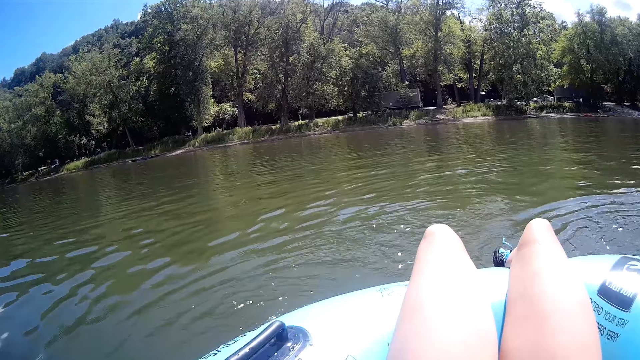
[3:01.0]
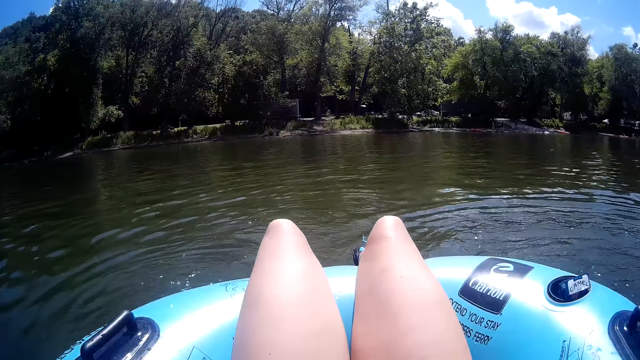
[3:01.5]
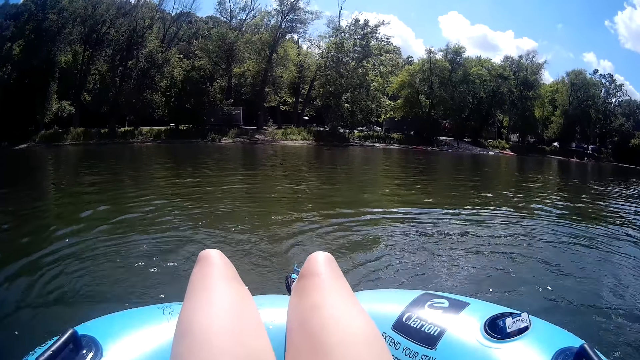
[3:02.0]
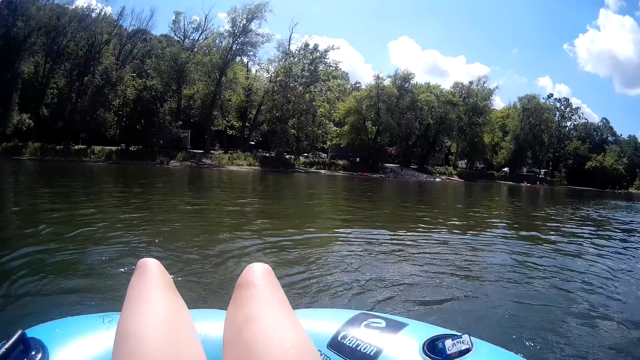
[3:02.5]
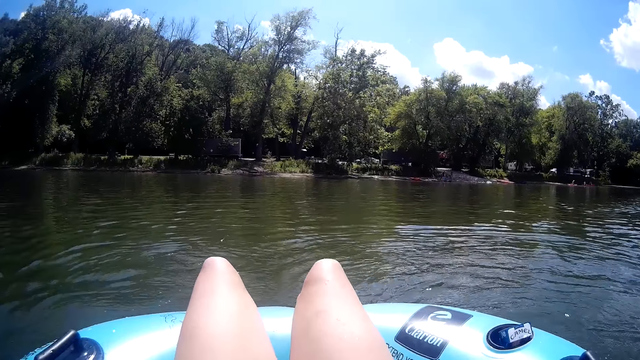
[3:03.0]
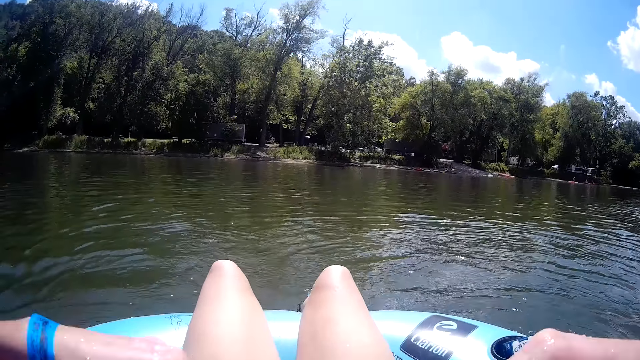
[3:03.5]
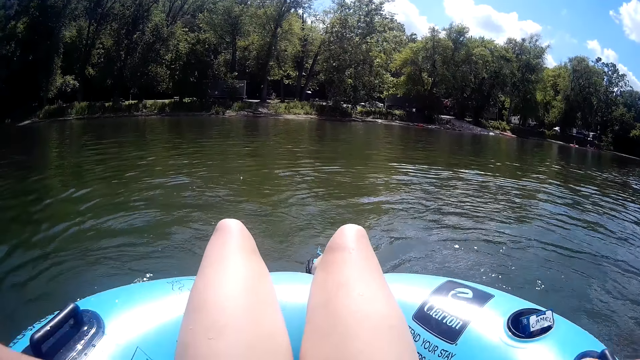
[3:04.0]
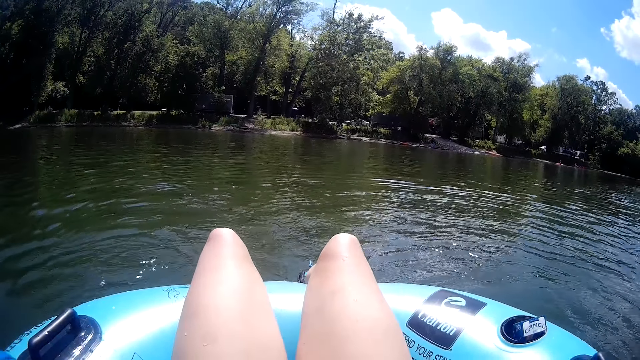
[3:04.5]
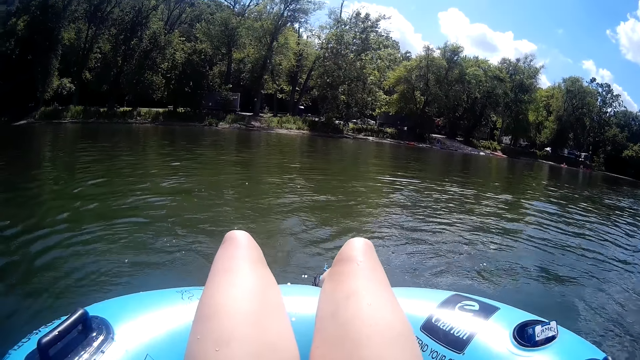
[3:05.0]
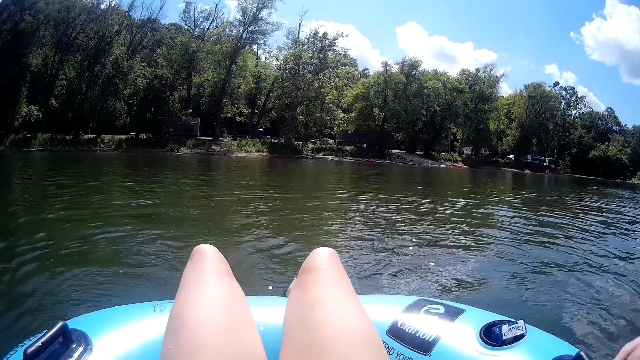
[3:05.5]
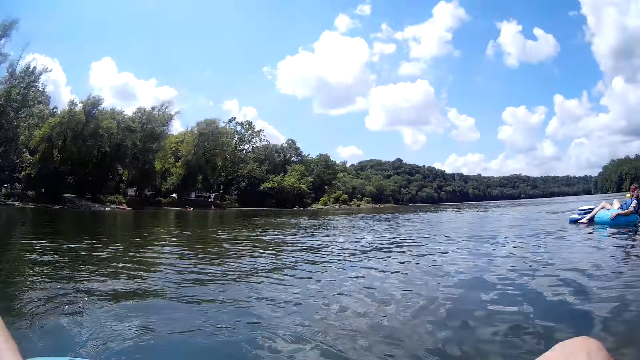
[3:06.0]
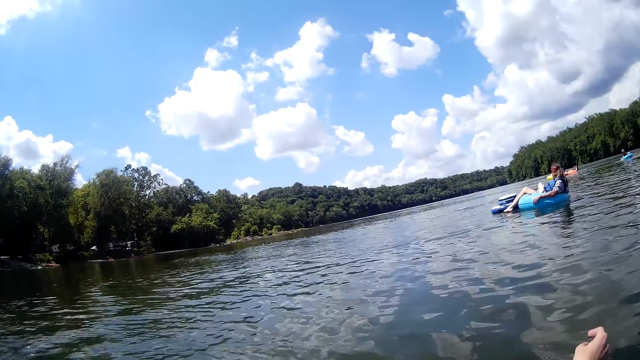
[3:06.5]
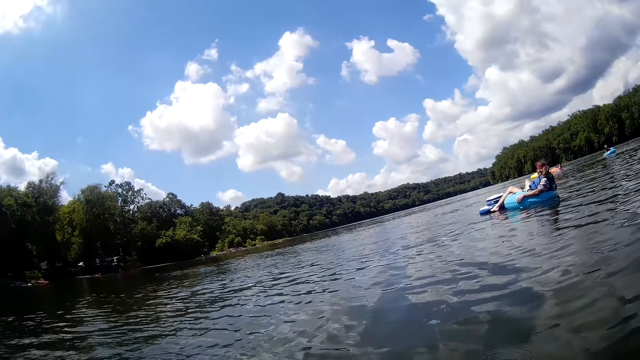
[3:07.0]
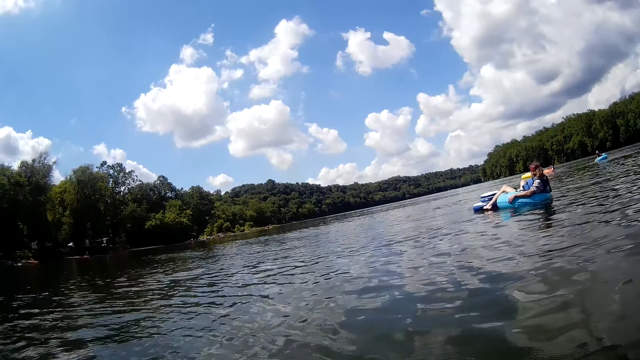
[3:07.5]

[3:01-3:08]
The camera wearer looks around.

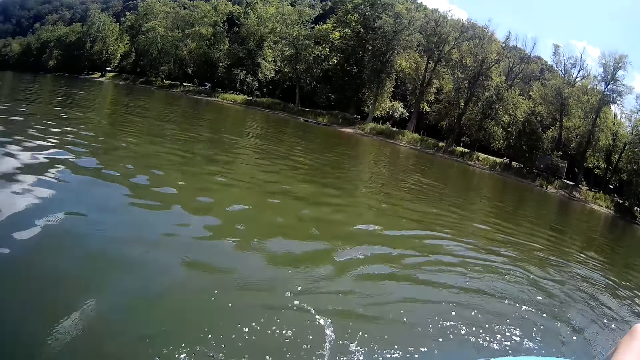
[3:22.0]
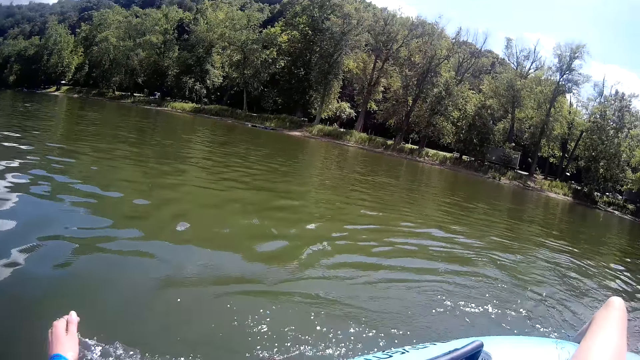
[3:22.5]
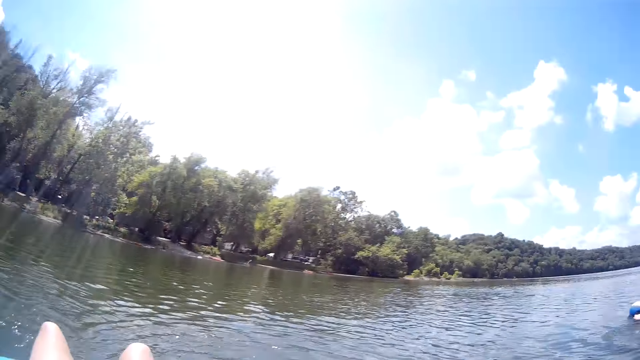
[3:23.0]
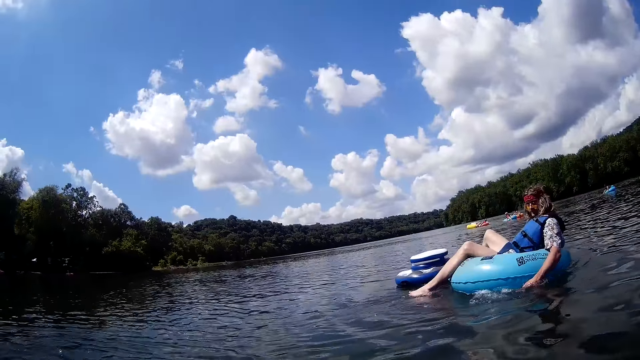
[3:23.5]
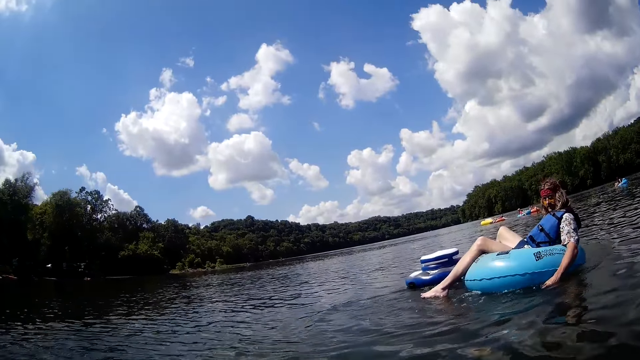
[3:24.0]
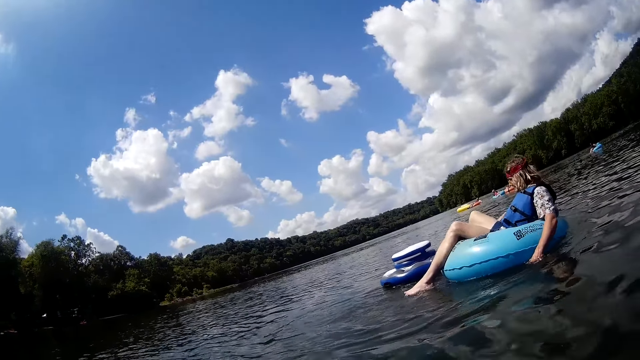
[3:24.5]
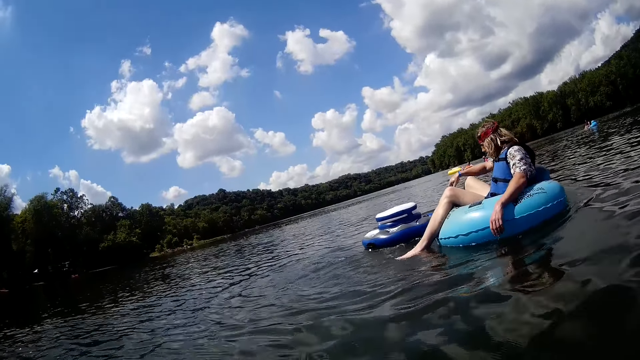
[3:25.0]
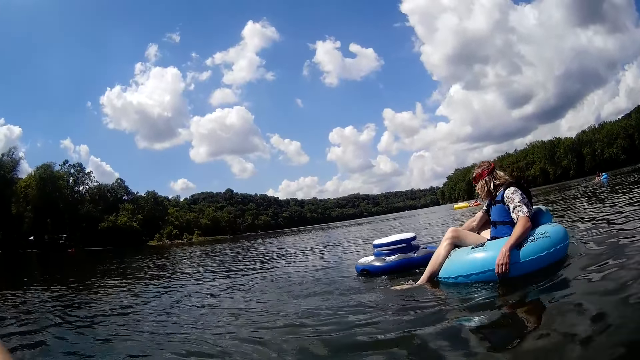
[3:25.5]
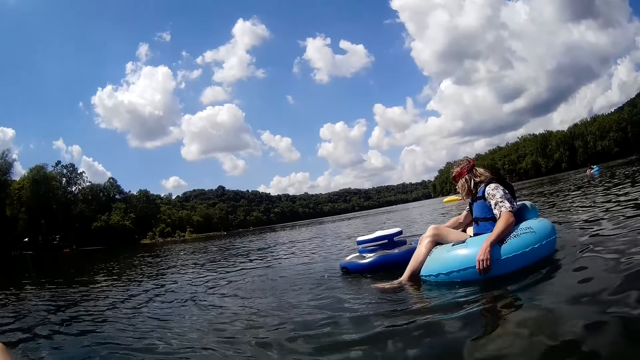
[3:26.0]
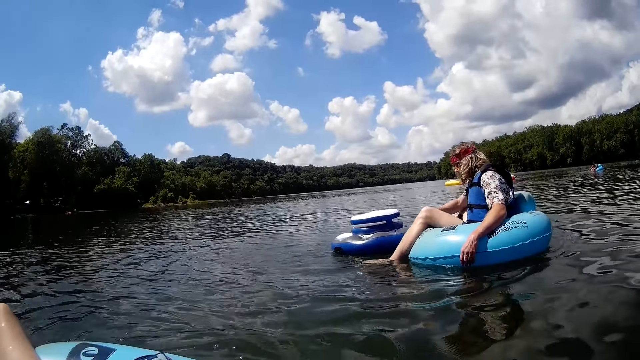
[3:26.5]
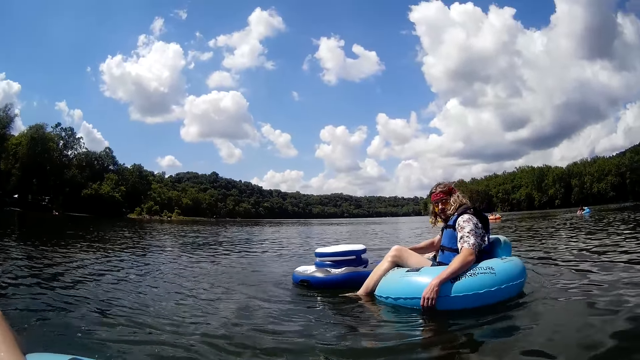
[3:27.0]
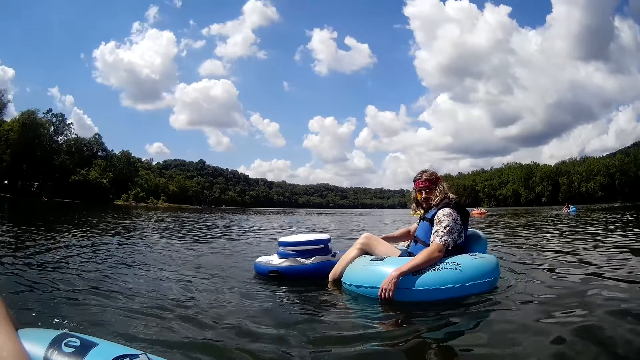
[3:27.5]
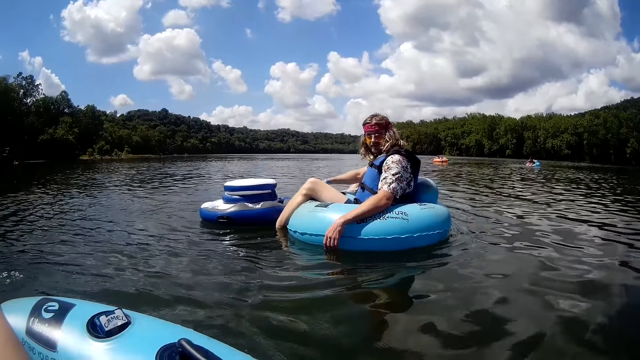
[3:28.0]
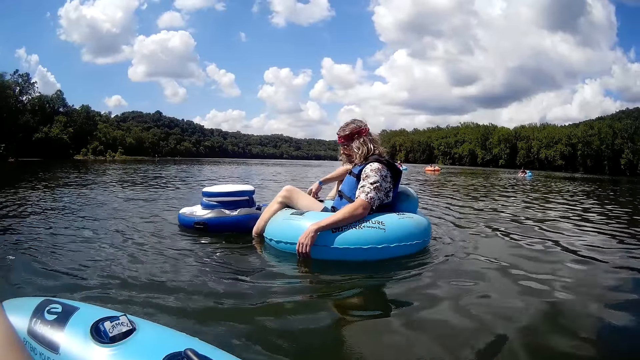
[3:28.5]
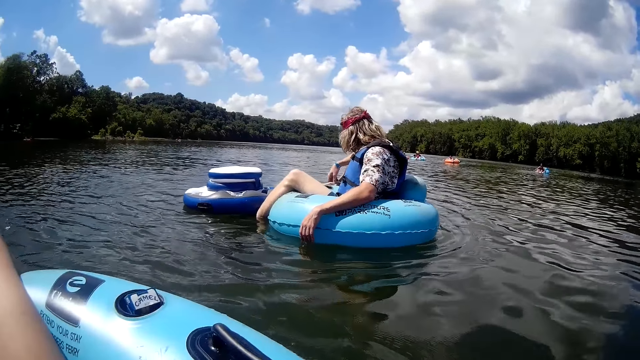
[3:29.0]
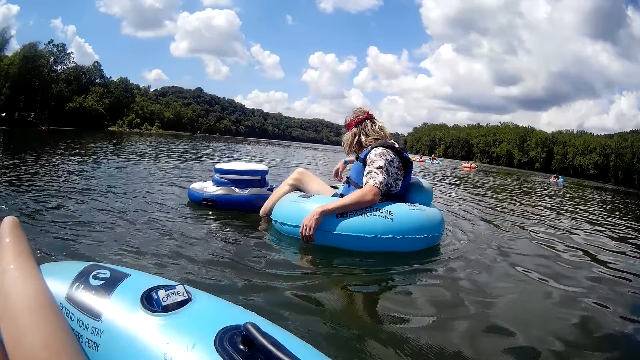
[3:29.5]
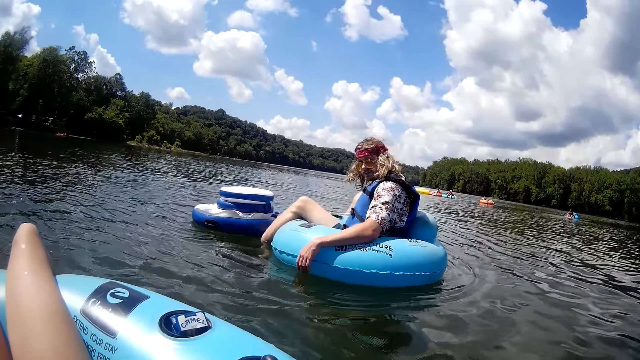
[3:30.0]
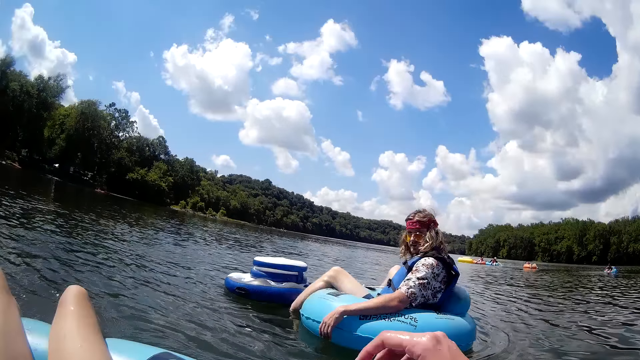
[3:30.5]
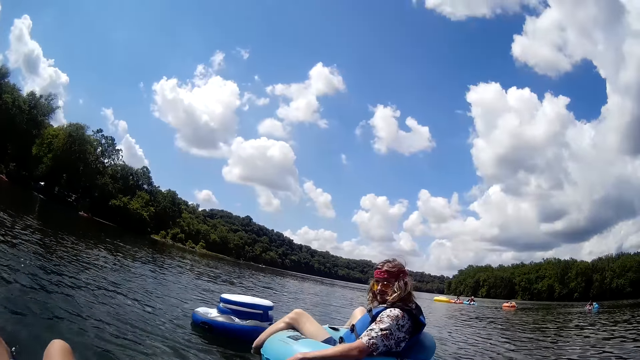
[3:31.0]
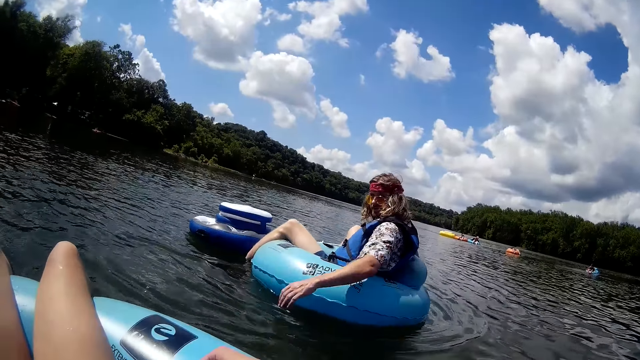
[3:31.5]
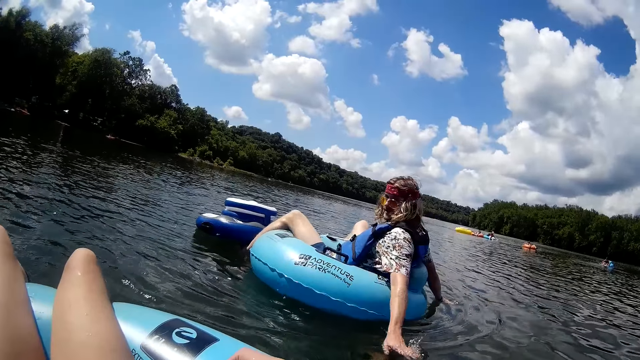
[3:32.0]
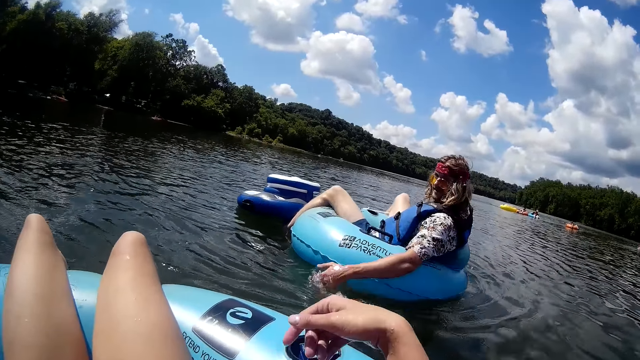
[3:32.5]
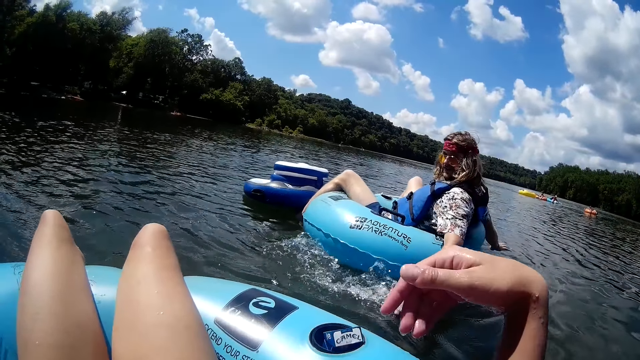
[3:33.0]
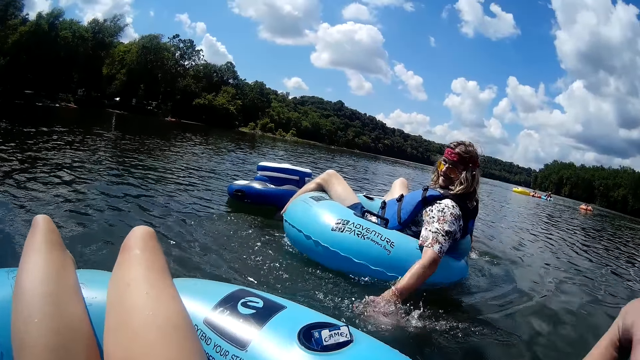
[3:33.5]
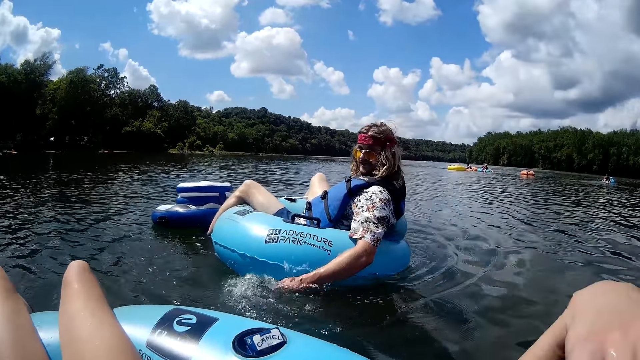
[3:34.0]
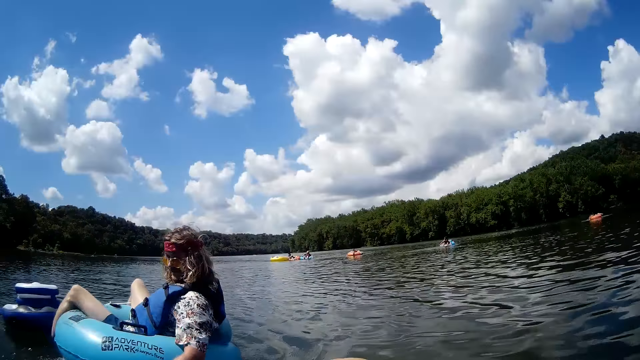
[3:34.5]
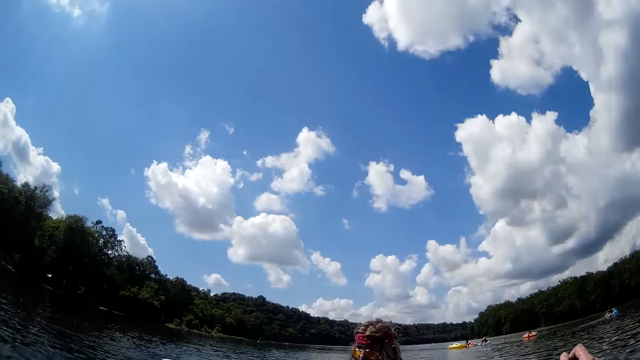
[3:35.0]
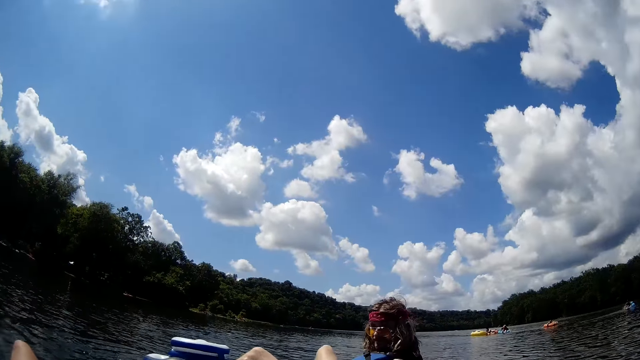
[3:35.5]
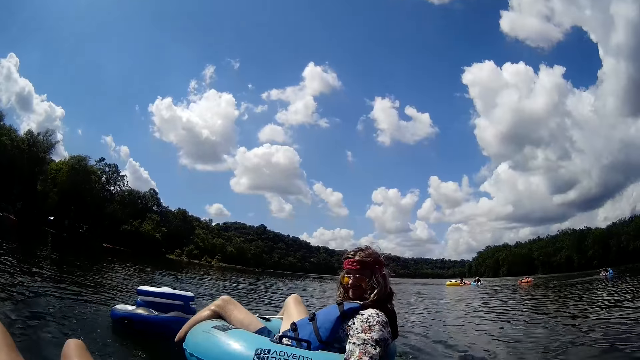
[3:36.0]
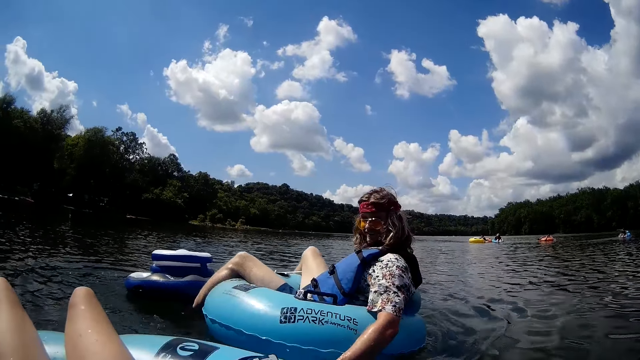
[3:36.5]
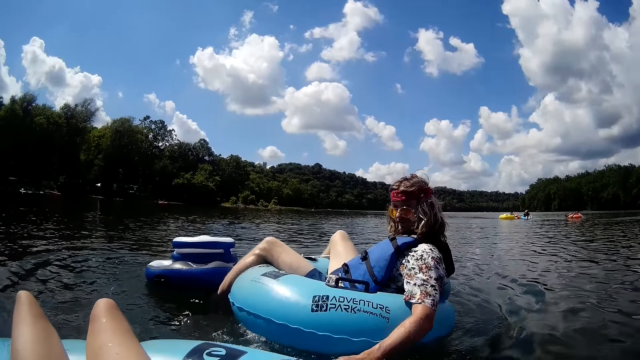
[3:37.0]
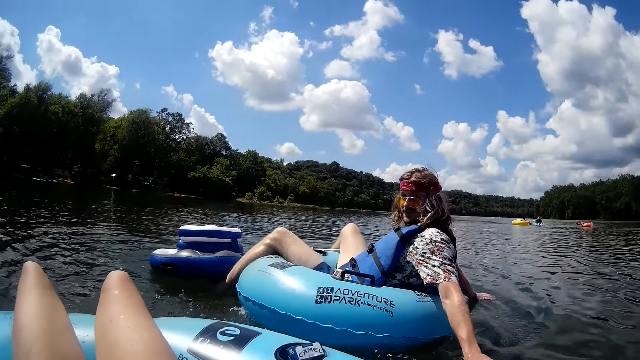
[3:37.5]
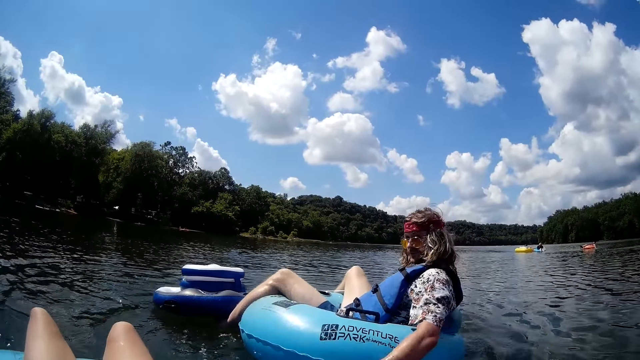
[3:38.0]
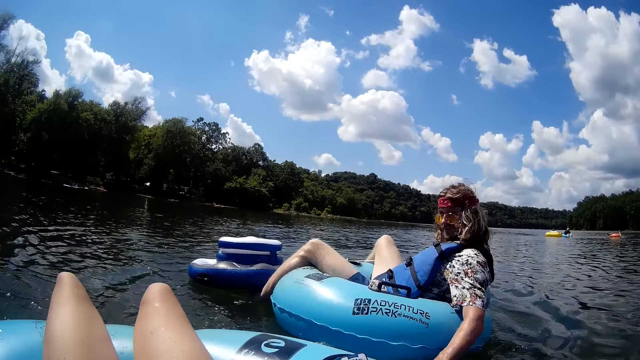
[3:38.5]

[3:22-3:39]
A person talks with the camera wearer. The camera wearer raises her left hand. She talks to the person.
